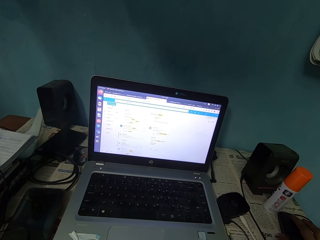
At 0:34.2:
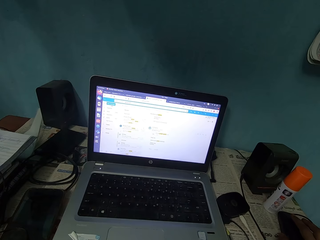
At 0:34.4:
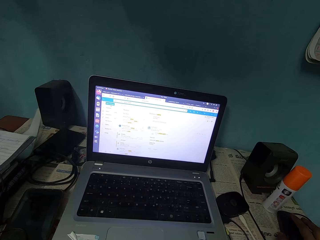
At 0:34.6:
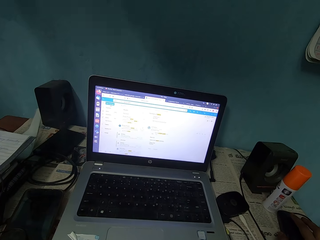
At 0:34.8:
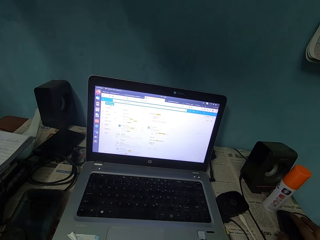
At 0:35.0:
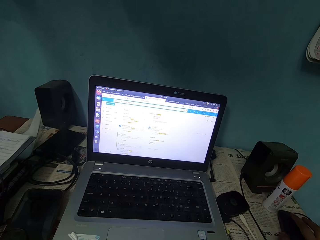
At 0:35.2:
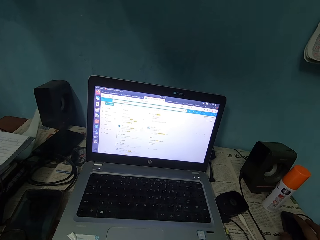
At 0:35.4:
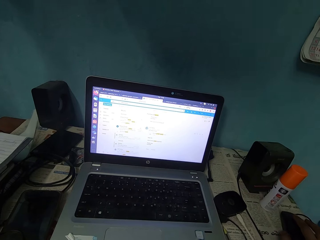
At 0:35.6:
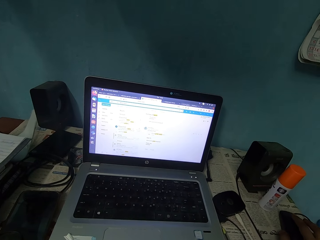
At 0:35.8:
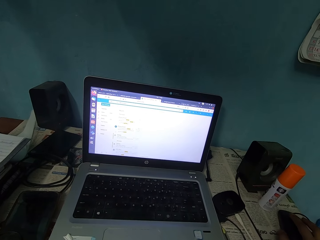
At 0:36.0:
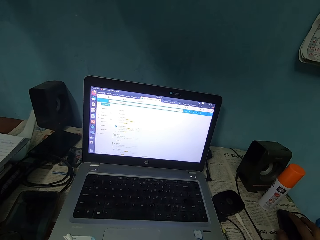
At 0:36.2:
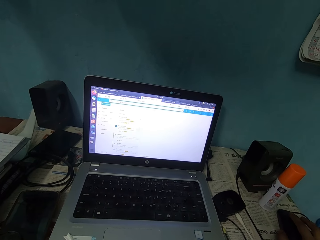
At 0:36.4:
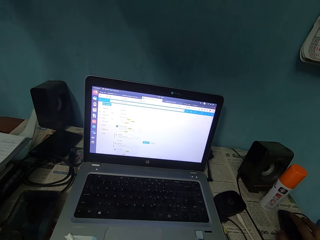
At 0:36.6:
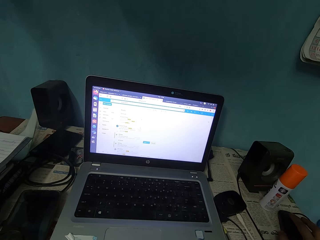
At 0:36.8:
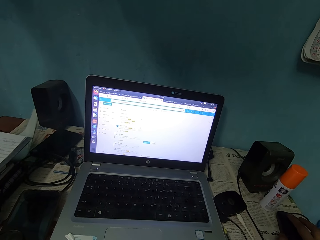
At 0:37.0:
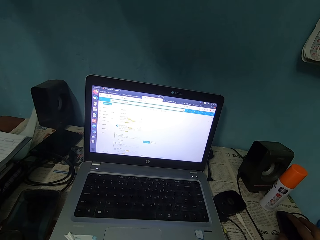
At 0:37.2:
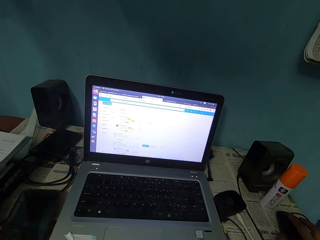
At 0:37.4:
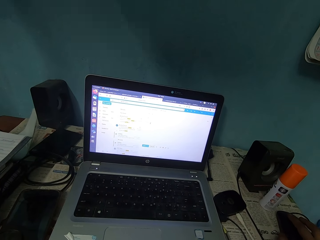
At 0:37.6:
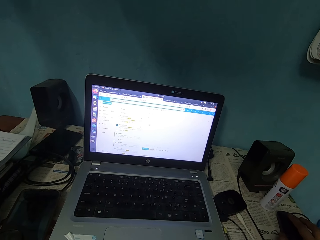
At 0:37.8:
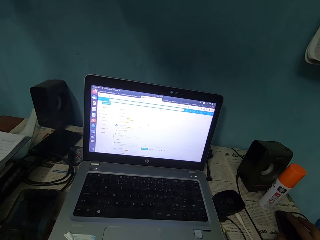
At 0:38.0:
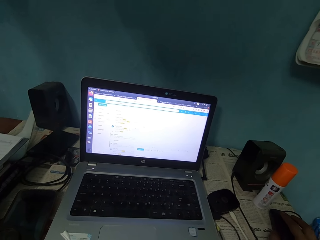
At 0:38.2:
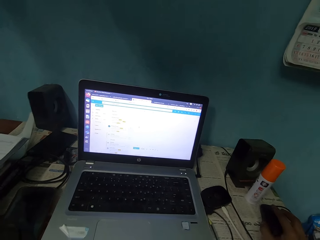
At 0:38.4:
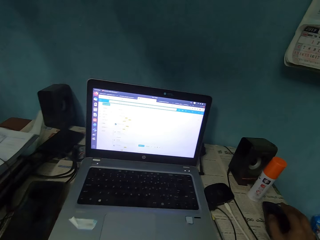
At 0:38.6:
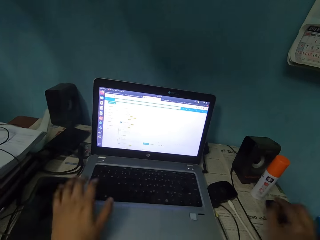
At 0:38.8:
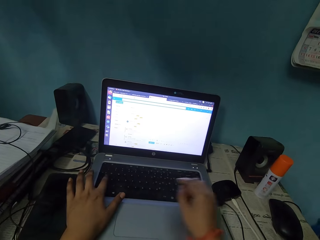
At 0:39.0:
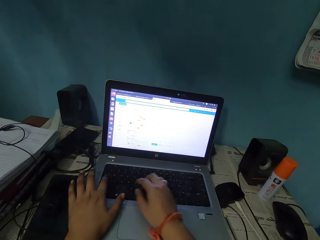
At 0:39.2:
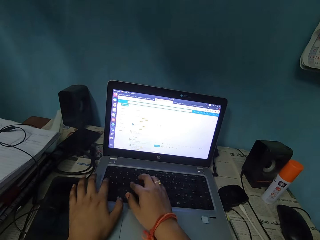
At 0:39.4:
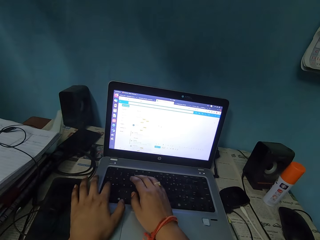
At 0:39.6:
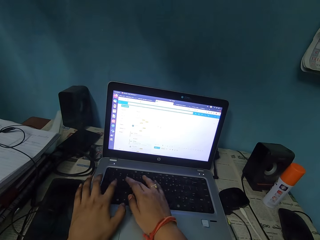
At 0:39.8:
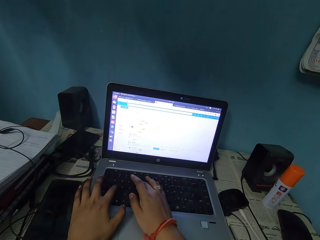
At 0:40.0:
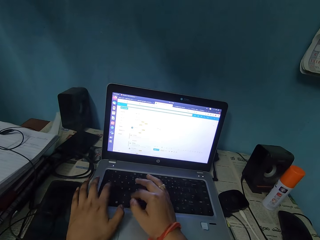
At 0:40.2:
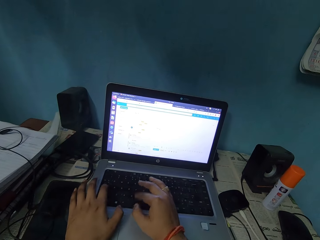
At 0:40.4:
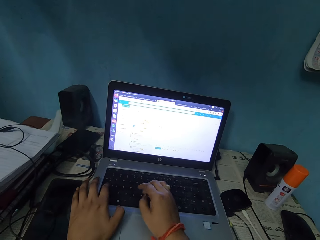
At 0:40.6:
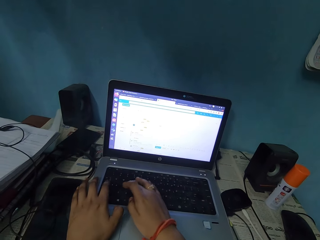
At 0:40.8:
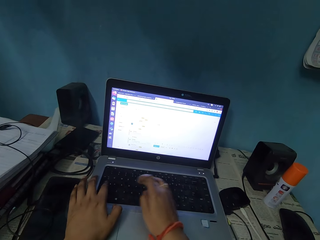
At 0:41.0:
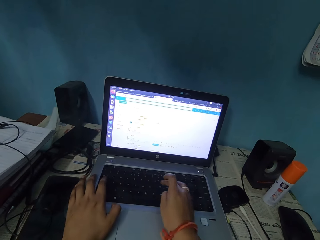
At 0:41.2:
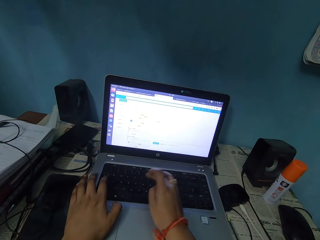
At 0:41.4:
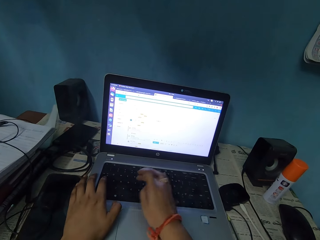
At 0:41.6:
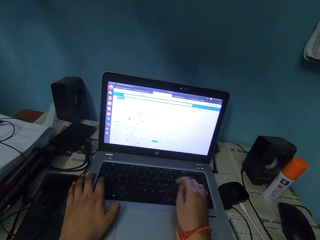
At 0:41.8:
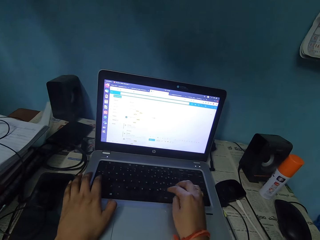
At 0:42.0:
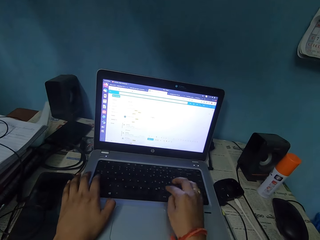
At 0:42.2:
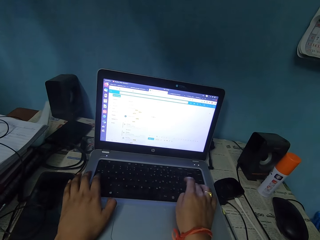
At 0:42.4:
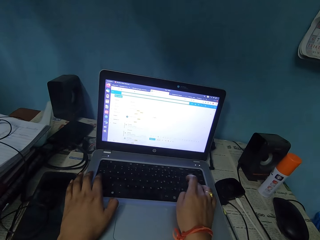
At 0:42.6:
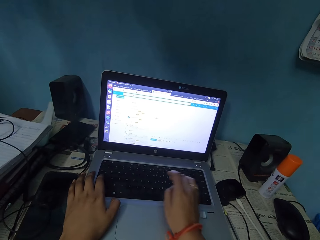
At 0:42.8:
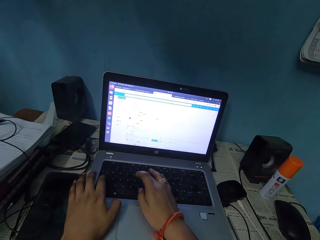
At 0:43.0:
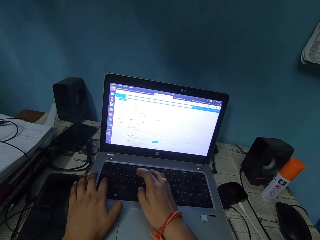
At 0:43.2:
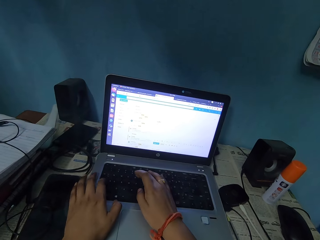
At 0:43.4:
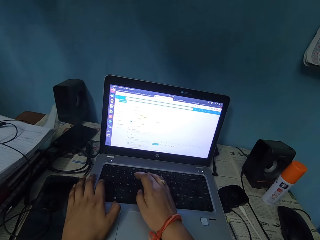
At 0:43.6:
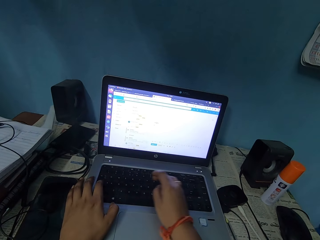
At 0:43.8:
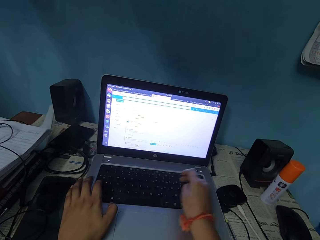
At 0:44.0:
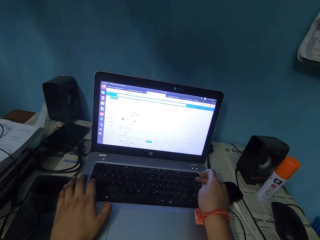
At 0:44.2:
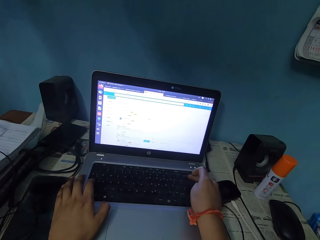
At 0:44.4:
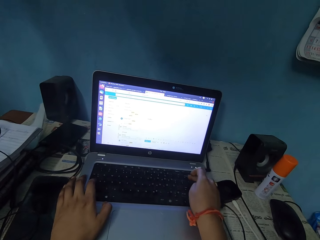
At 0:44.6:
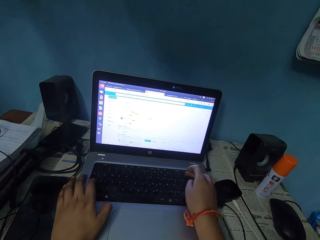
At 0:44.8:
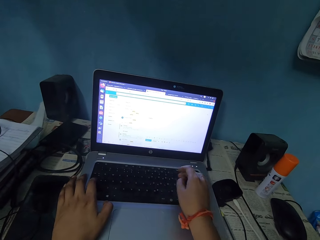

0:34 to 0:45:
The camera wearer places both her hands on the laptop. She operates the laptop.

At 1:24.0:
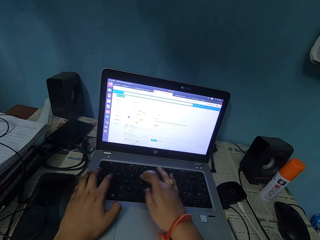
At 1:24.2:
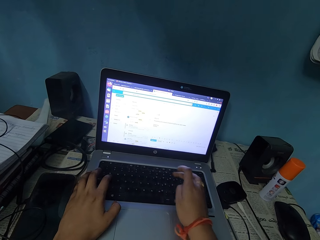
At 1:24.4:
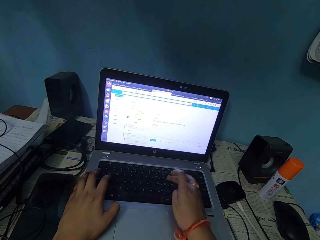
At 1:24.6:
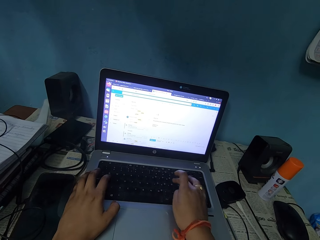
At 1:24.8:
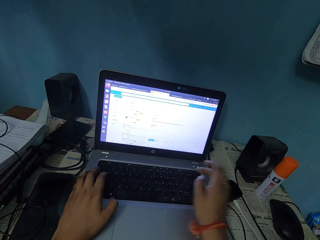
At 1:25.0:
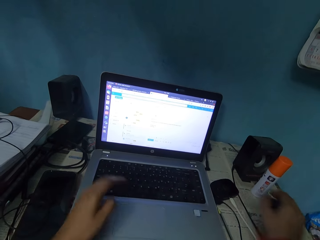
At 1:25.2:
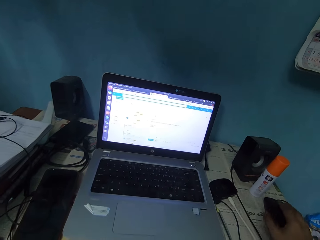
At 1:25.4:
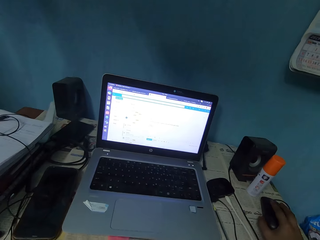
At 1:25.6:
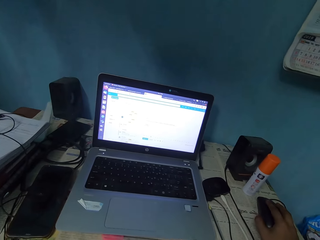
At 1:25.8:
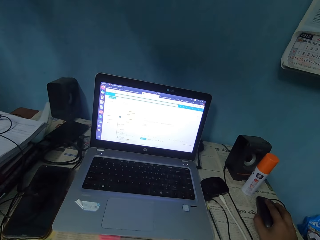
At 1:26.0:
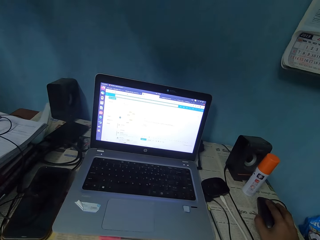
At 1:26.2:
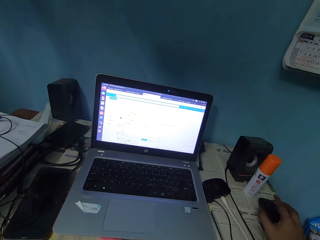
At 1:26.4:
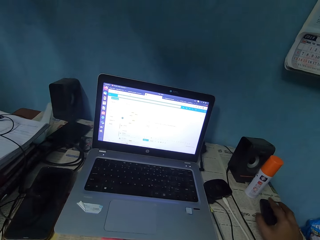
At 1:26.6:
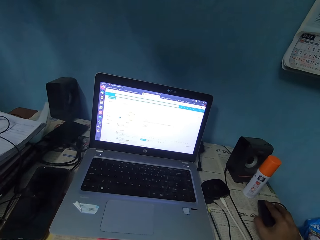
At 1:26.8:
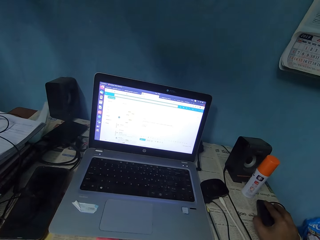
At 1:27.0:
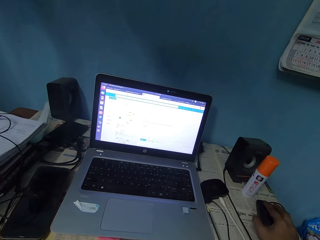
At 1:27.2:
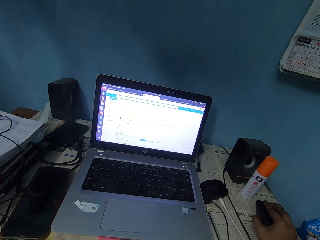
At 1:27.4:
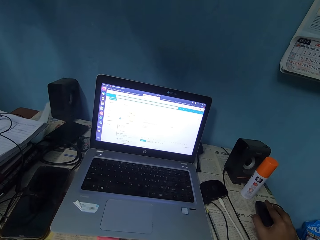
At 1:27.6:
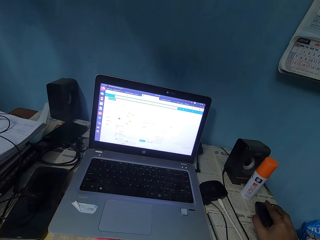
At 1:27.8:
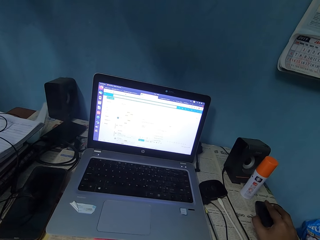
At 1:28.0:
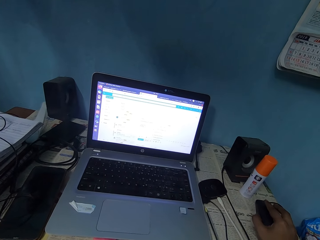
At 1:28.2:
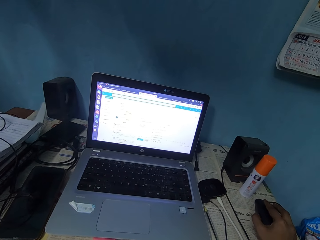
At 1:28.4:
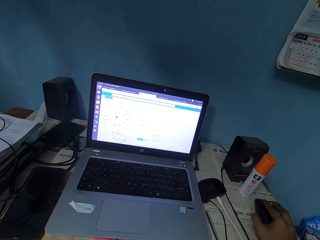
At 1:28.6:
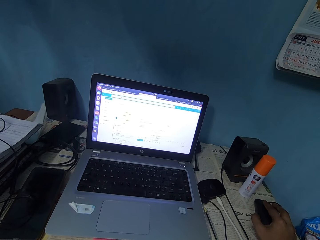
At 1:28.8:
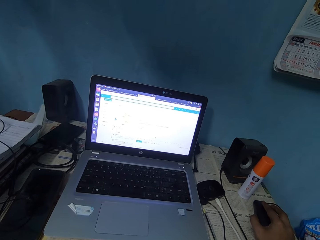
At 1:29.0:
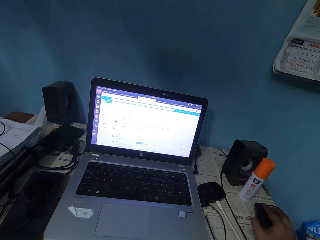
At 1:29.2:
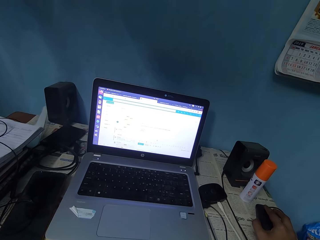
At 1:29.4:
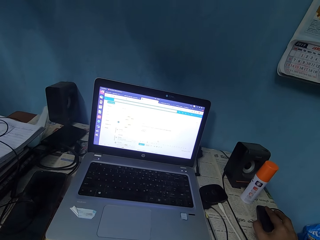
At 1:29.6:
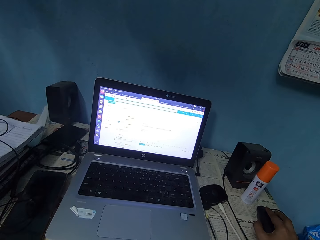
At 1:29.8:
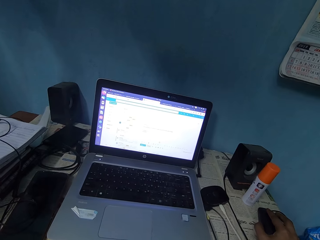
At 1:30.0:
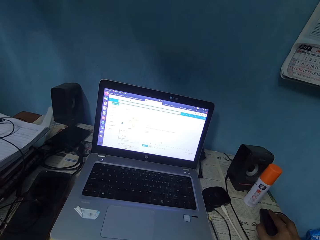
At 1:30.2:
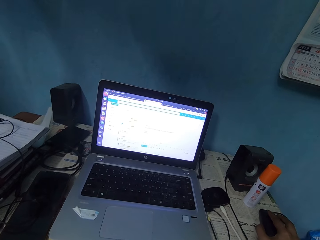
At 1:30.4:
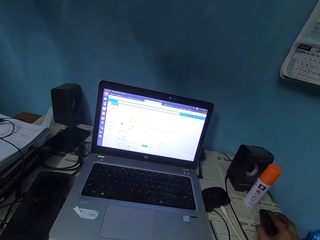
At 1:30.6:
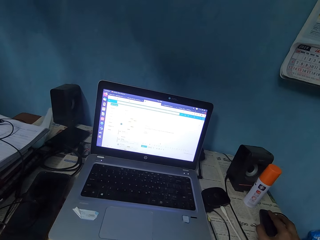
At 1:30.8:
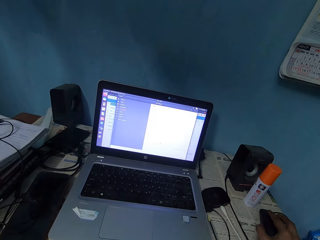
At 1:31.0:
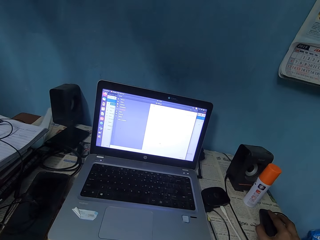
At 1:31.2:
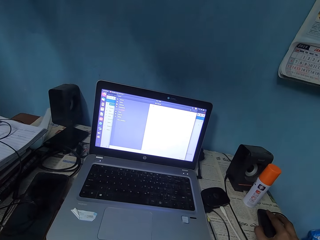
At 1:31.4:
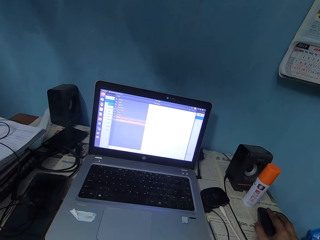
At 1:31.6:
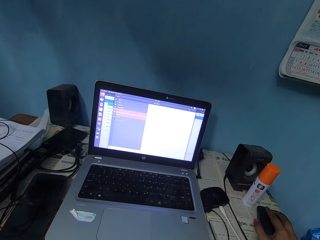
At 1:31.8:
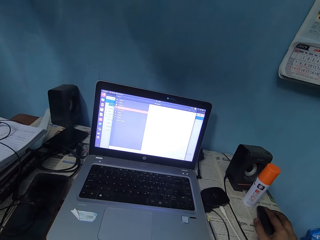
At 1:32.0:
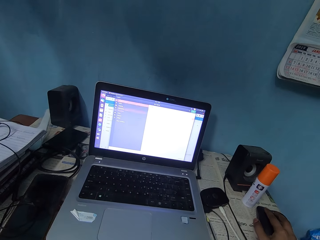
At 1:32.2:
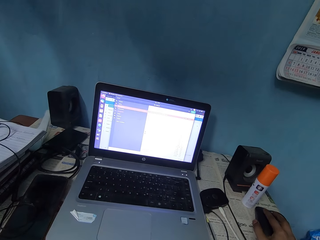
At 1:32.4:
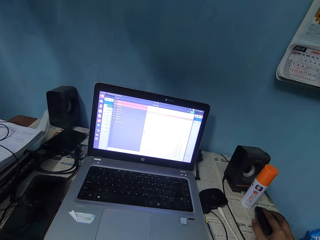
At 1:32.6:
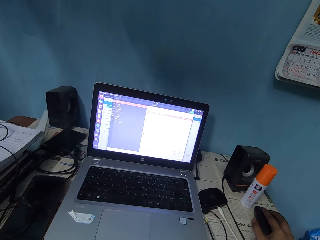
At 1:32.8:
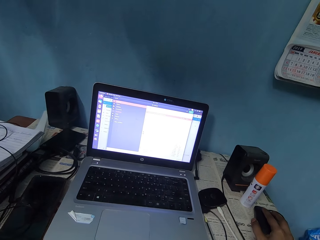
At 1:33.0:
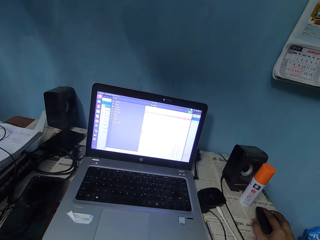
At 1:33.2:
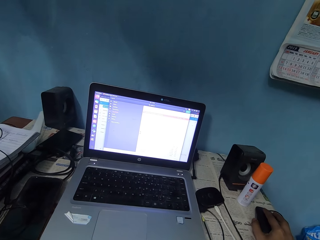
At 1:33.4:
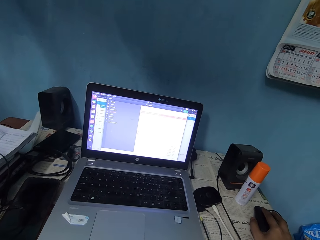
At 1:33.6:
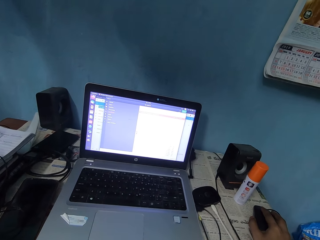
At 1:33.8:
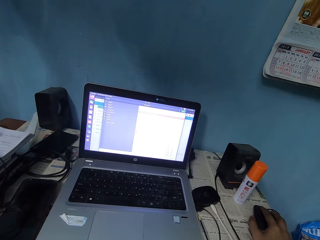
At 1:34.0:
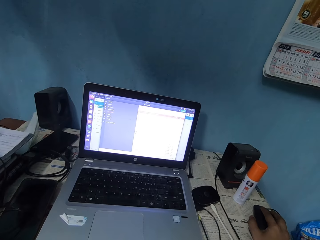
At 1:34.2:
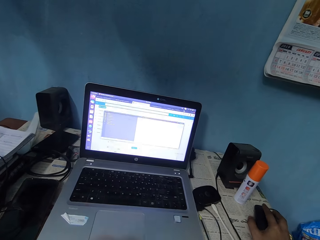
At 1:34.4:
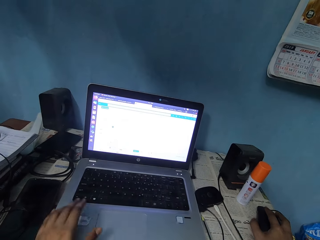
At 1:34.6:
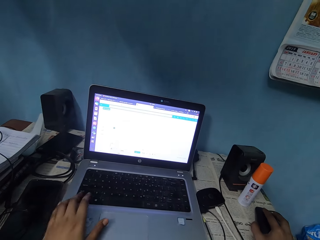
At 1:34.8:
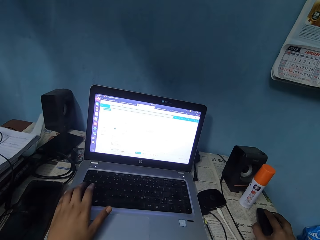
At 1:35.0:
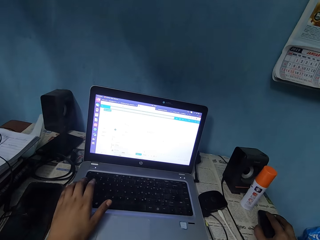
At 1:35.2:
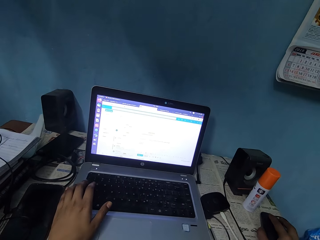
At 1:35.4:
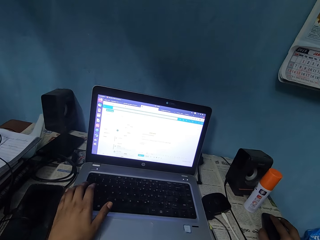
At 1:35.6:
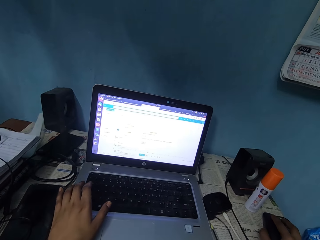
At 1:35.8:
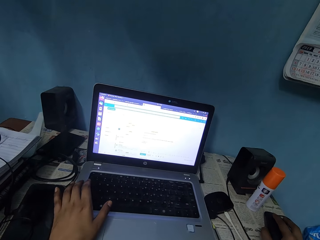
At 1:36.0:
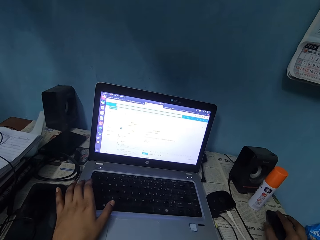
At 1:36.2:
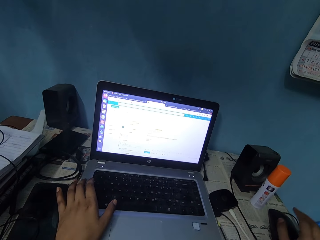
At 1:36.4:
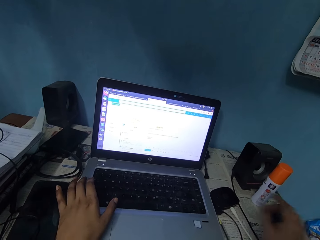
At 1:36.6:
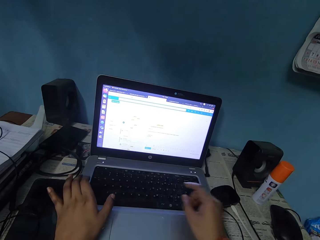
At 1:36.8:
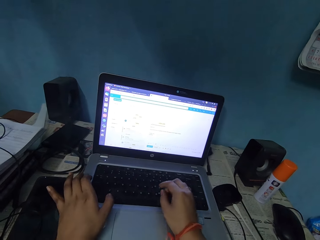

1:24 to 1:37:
The camera wearer holds the mouse with her right hand. She operates the laptop. She places her left hand on the laptop. She operates the laptop again.
